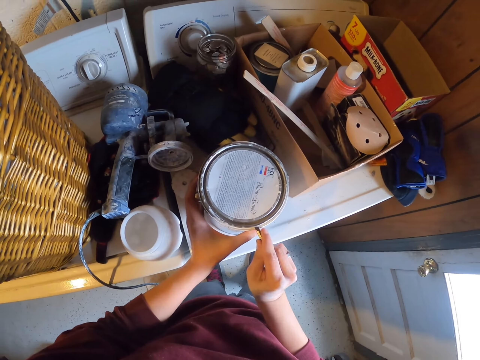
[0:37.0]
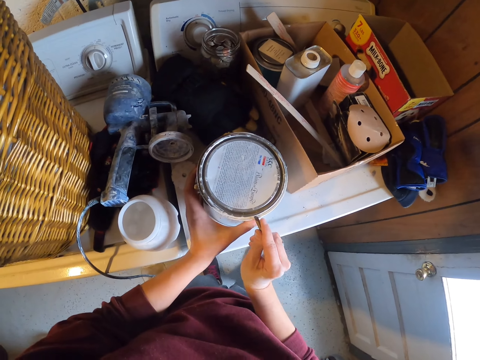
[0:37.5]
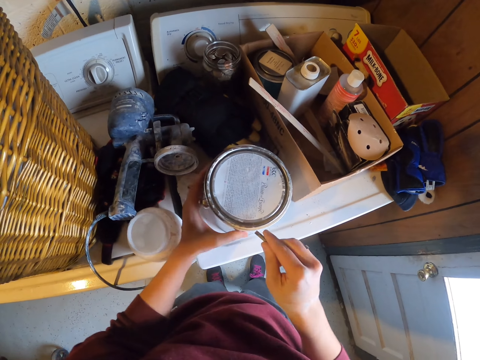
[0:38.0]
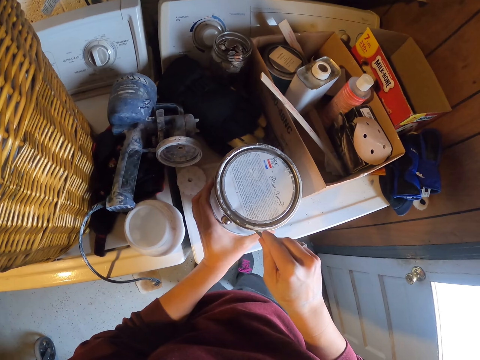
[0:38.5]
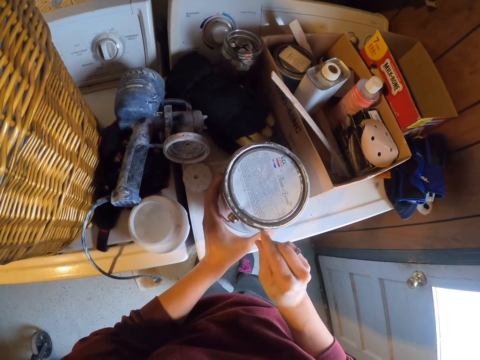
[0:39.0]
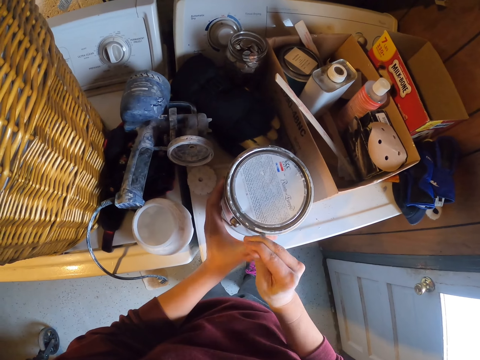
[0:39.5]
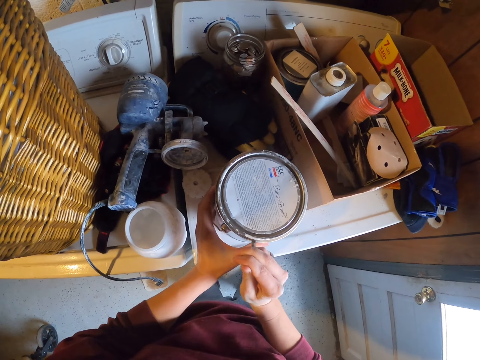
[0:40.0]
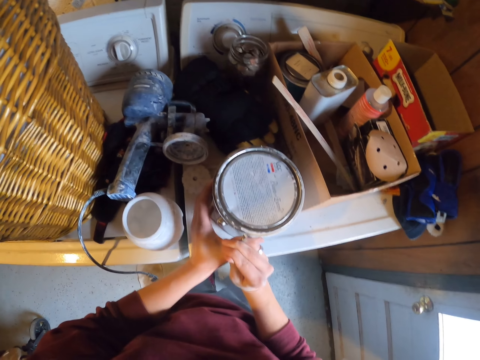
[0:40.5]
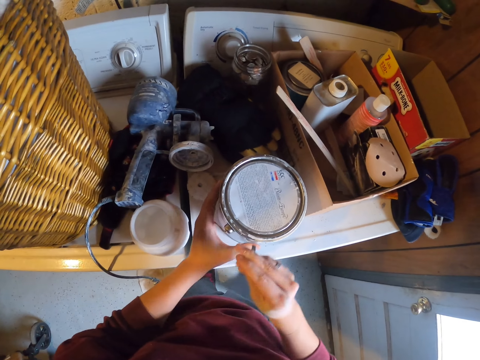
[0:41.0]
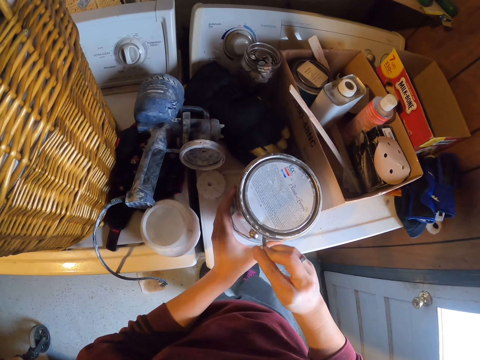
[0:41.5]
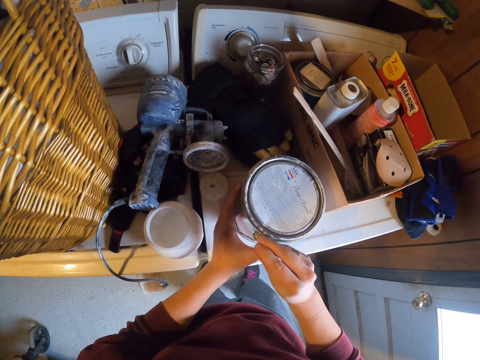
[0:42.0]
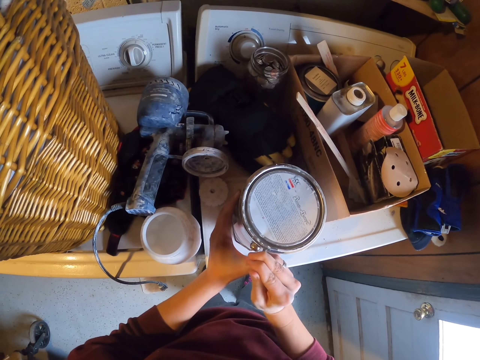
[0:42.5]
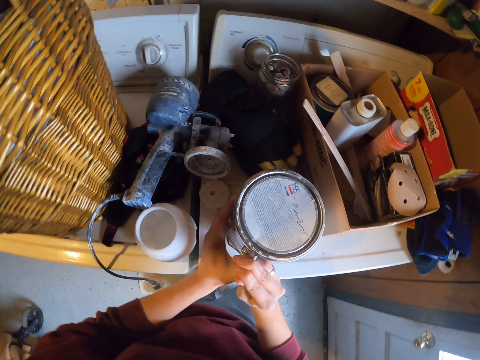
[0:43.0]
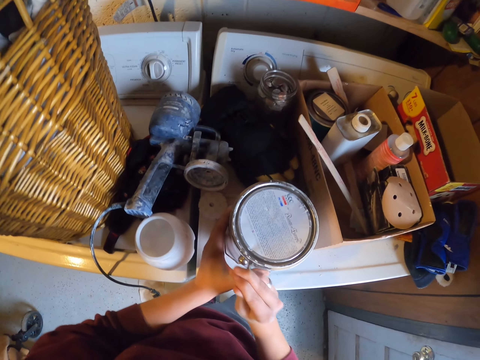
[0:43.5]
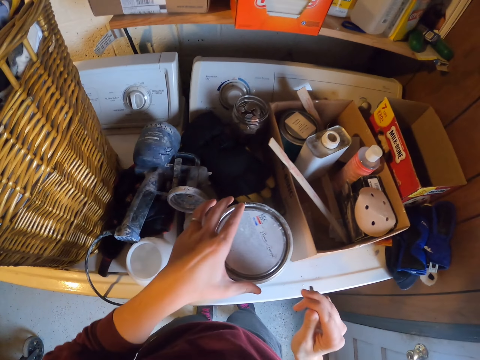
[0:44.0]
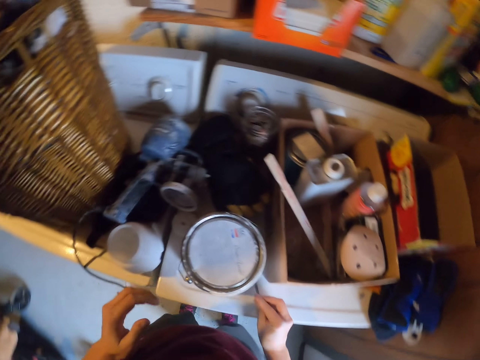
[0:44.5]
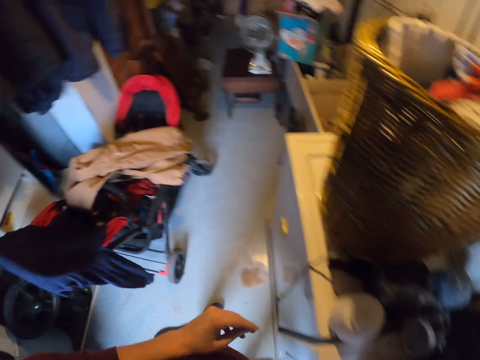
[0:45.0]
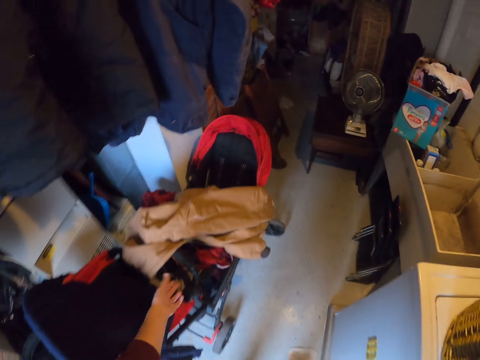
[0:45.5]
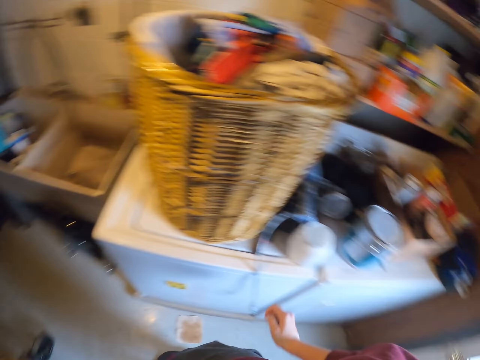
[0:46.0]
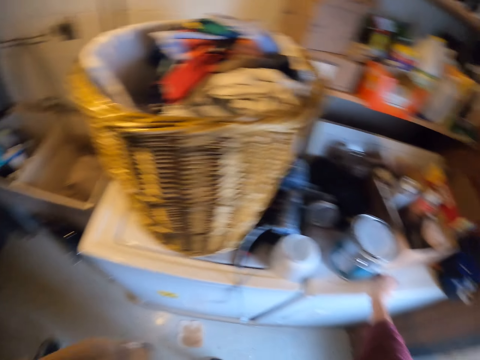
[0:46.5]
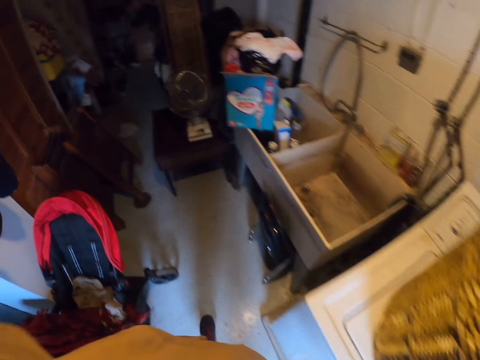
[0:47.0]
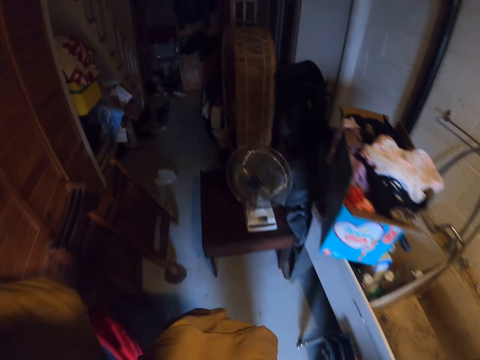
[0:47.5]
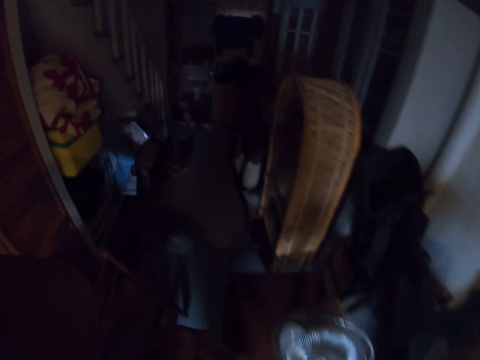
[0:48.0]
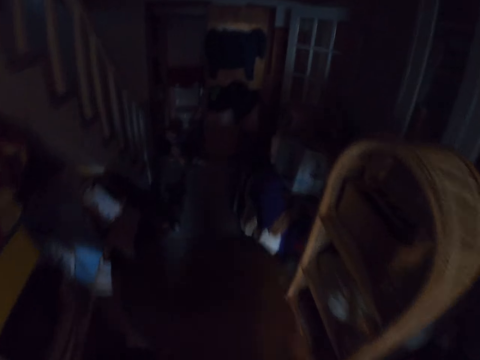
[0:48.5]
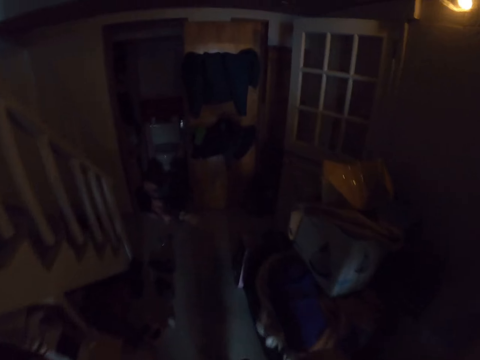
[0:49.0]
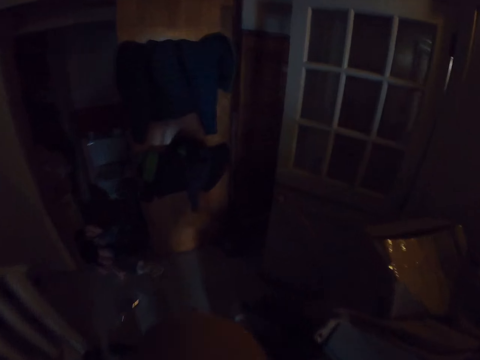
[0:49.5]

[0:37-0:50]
The camera wearer raises the left hand. They look around. They drop the nail on the table. They walk towards a baby trolley. They stretch the left hand. They pick up a jacket on the trolley. They look around. They take the nail on the table. They carry the jacket and the nail to the room with the toolbox. They walk around.

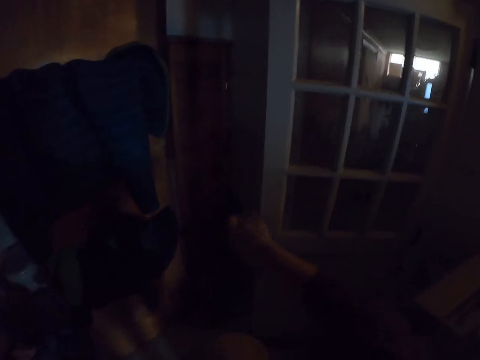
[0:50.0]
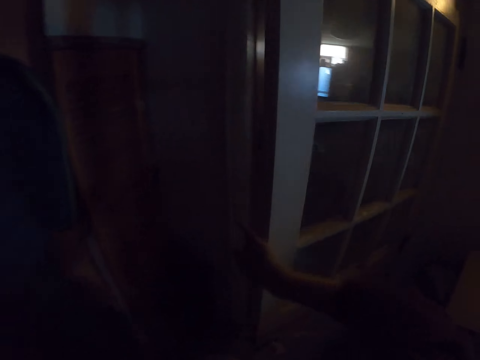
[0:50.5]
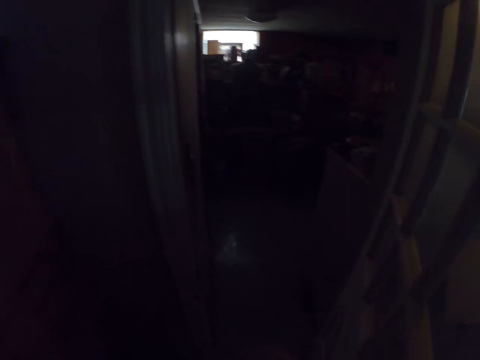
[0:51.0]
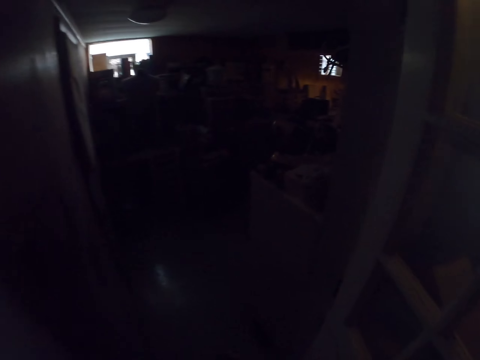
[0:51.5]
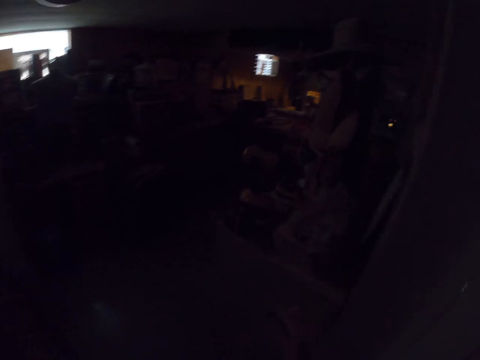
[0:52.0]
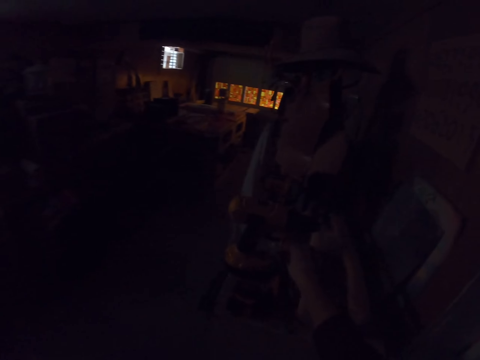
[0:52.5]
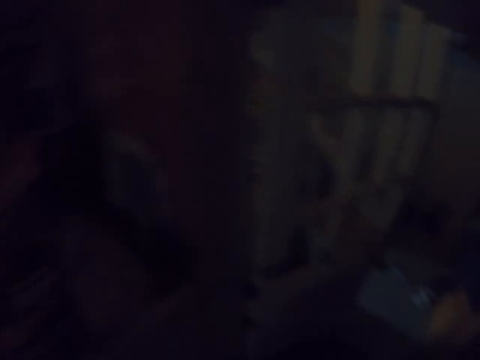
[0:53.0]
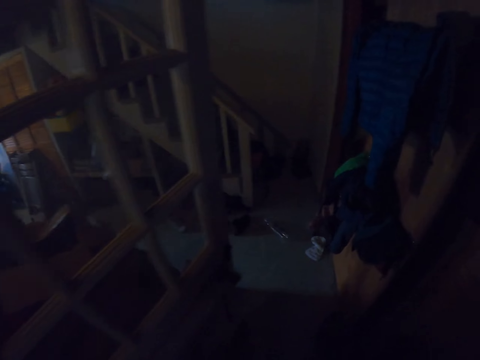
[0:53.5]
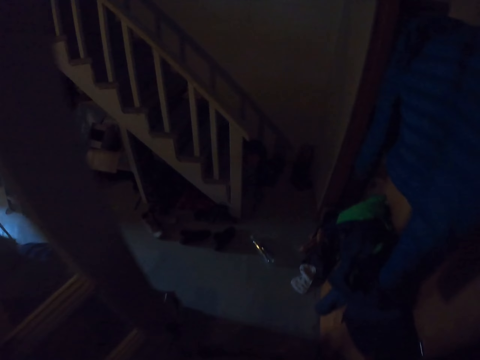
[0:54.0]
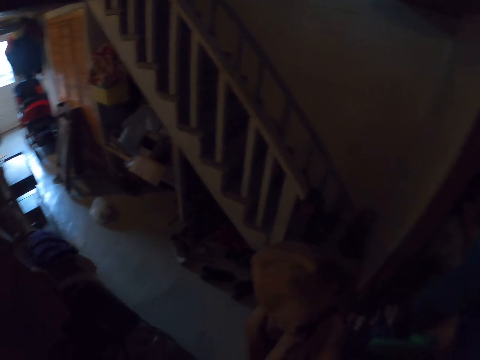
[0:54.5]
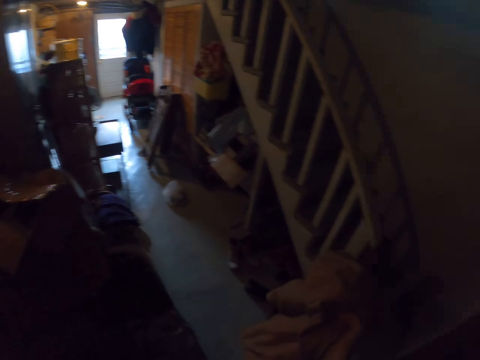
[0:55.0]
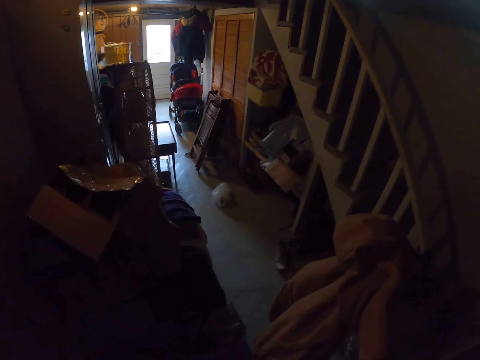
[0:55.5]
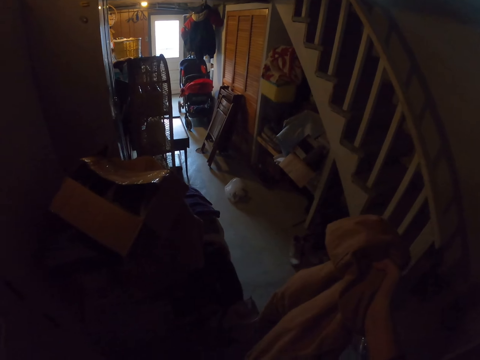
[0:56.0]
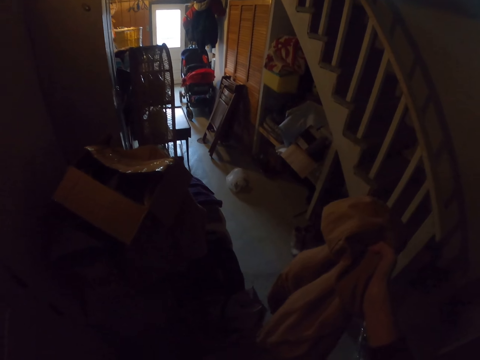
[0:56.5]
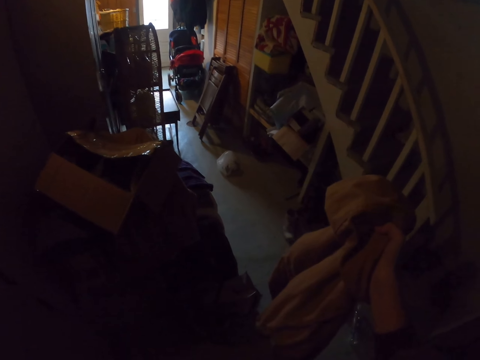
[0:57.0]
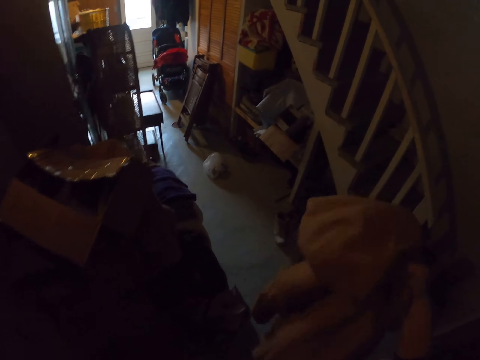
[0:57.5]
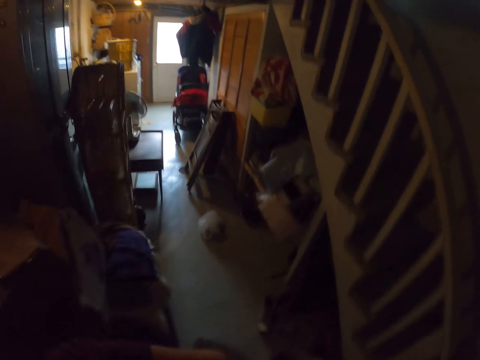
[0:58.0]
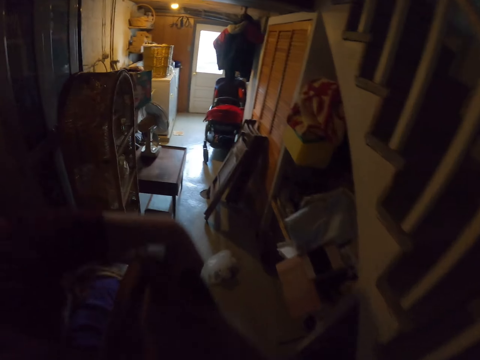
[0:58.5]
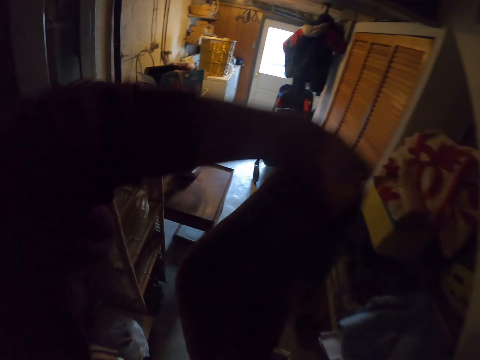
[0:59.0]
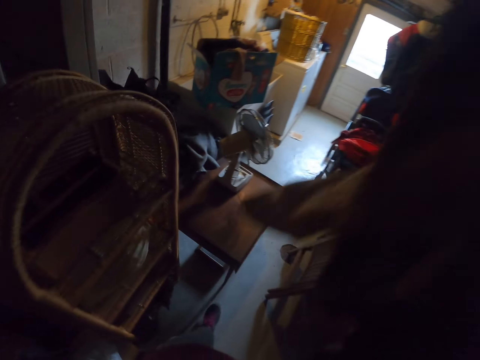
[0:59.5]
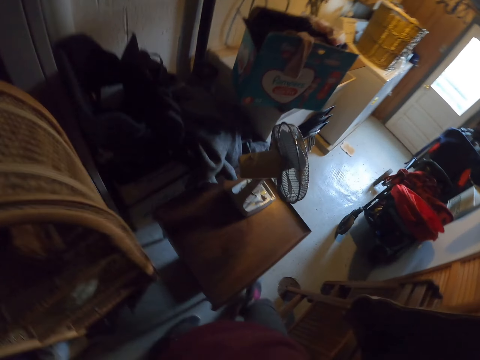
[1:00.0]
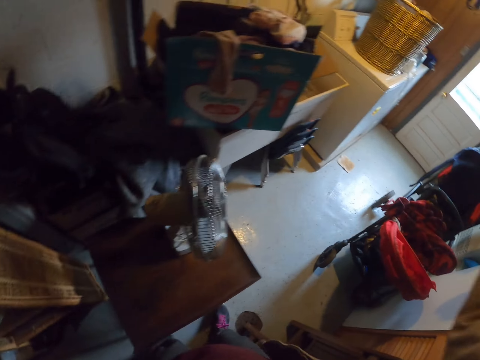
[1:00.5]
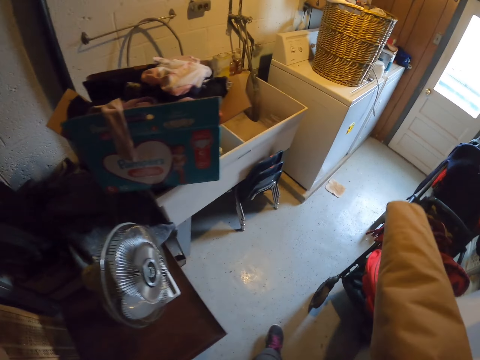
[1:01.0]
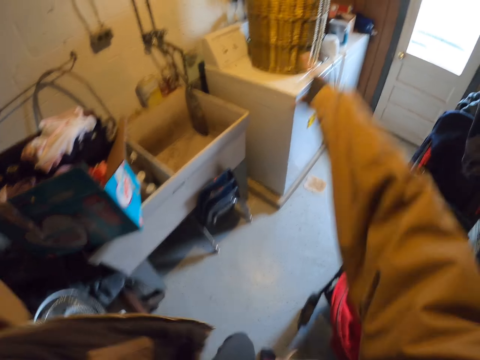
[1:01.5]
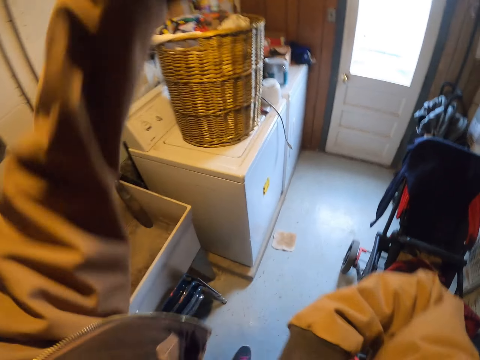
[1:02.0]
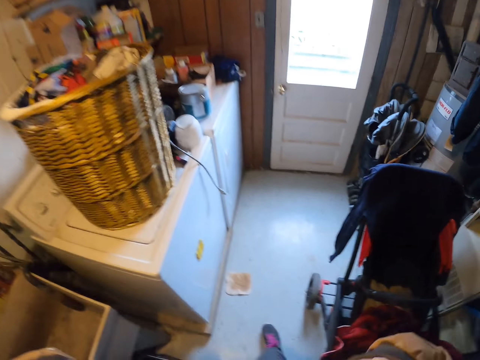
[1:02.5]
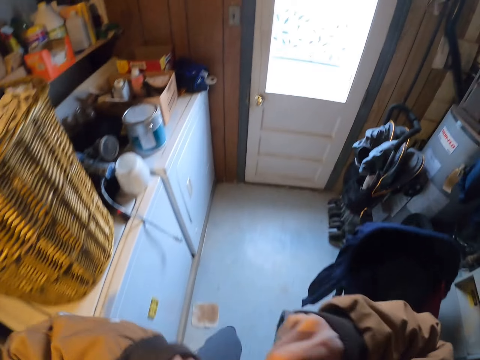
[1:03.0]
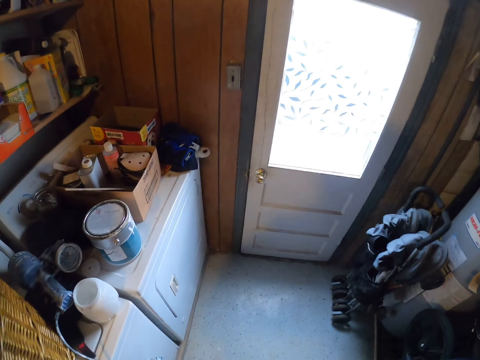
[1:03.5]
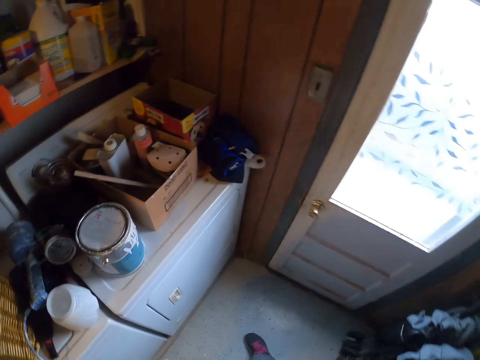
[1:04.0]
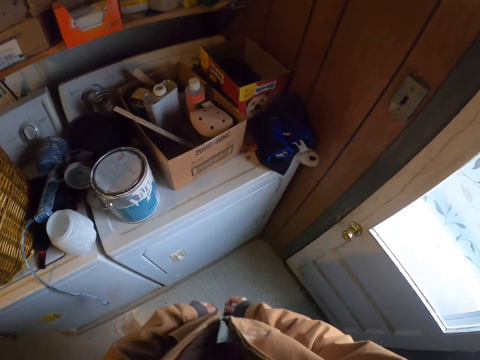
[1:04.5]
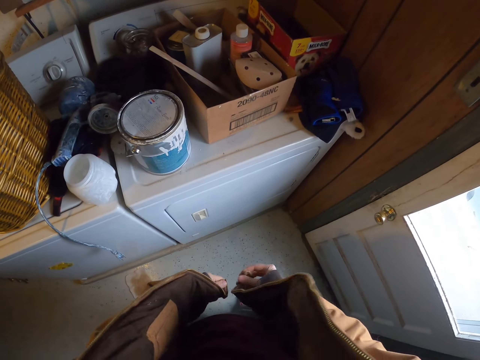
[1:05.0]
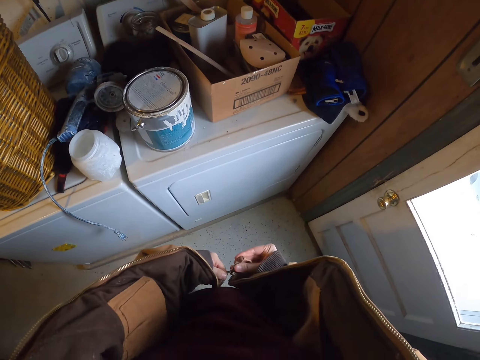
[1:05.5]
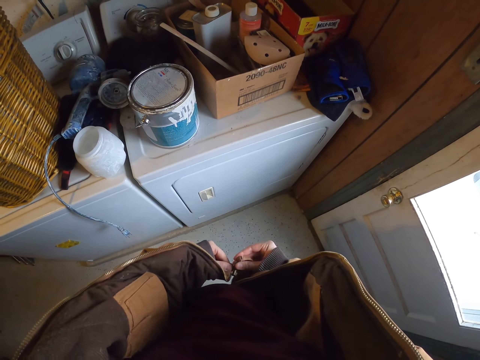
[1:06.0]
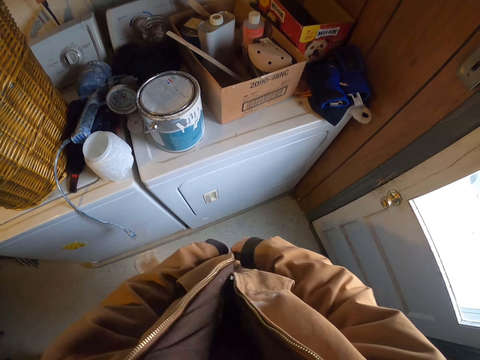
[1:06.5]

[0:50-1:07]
The camera wearer opens the door with the right hand. They walk around. They drop the nail in the toolbox. They carry the jacket back to the paint. They stretch the jacket on the room door with the right hand. They walk around. They wear the jacket on their way to the paint can. They raise the left hand. They walk around. They raise the right hand. They raise the left hand. They walk around. They look around. They zip the jacket in front of the countertop with the paint can.
